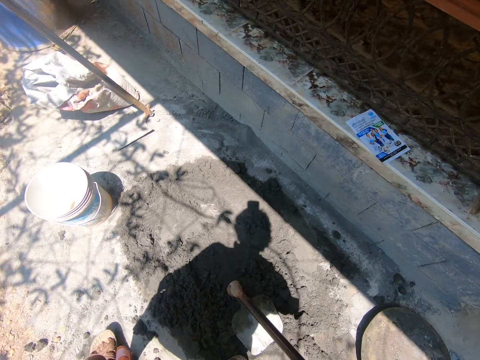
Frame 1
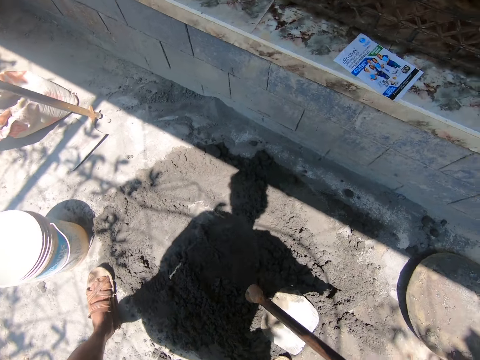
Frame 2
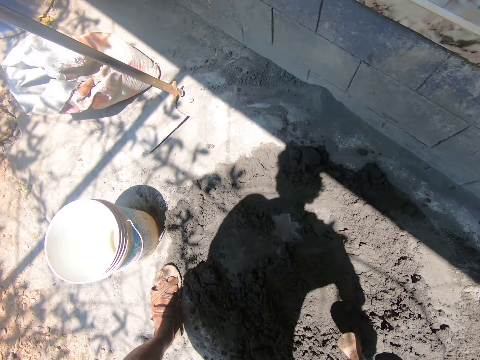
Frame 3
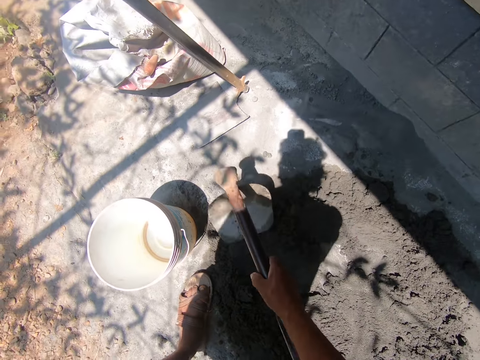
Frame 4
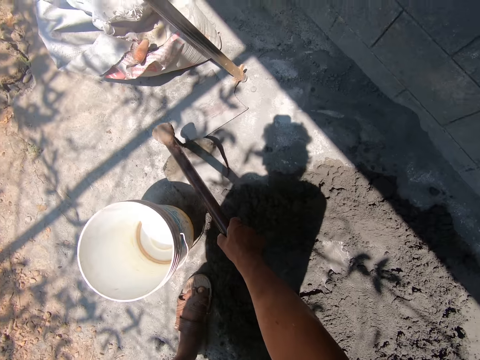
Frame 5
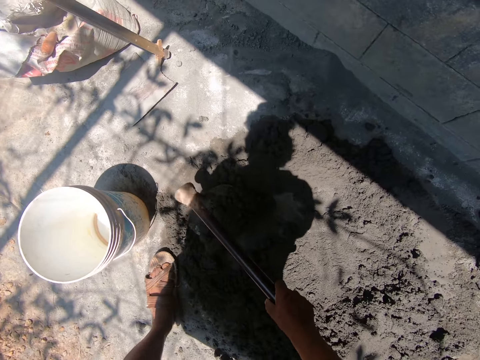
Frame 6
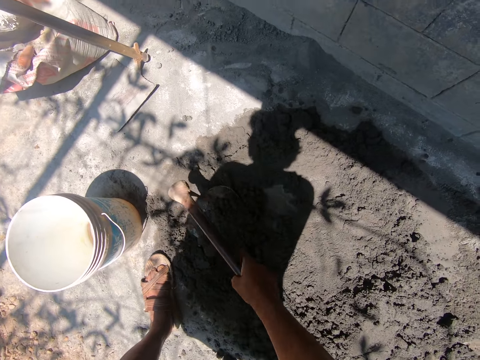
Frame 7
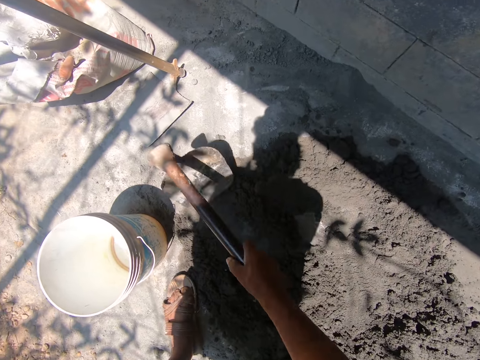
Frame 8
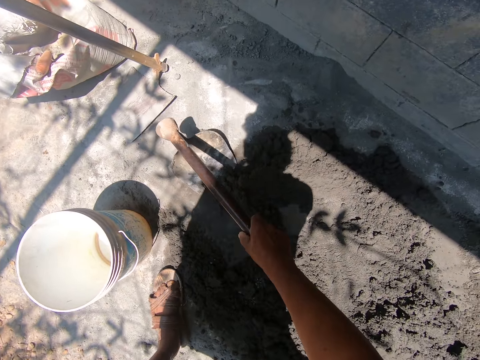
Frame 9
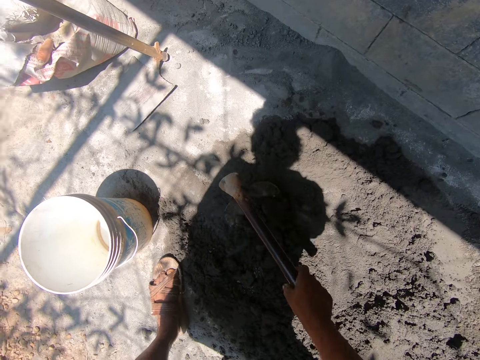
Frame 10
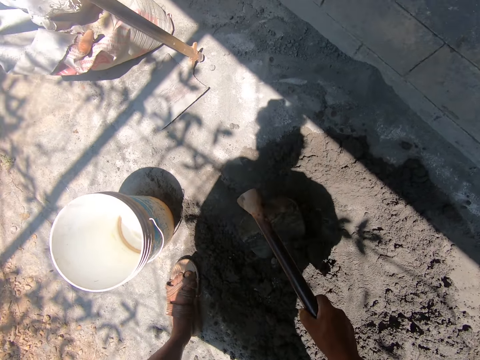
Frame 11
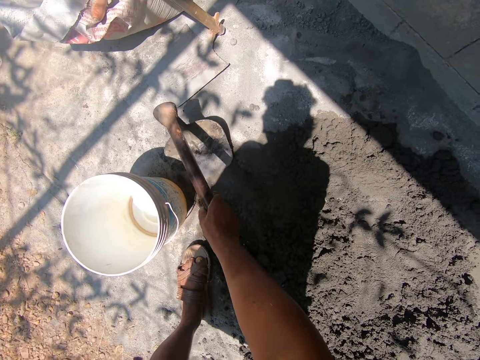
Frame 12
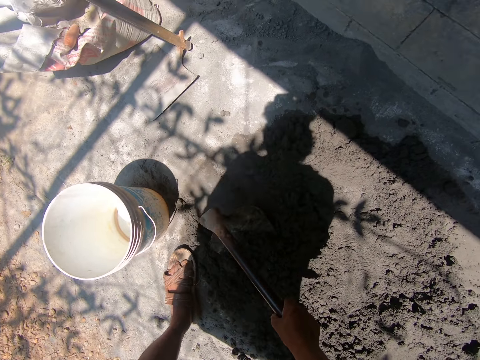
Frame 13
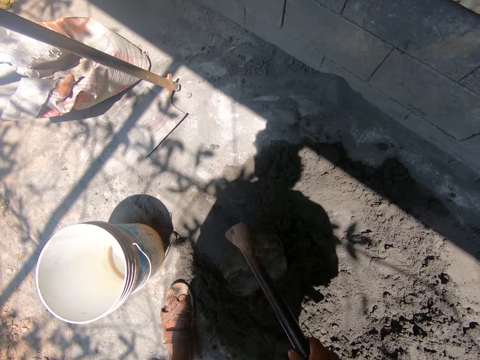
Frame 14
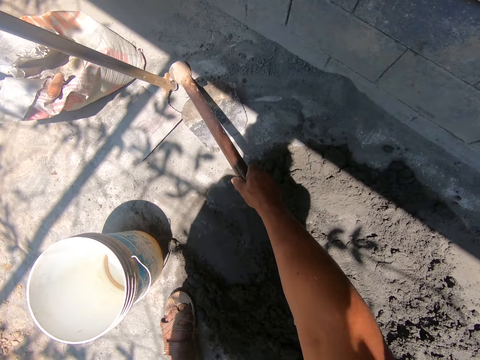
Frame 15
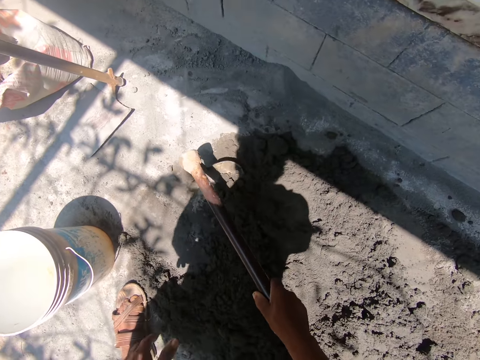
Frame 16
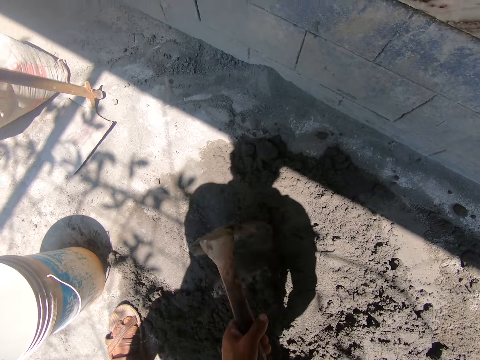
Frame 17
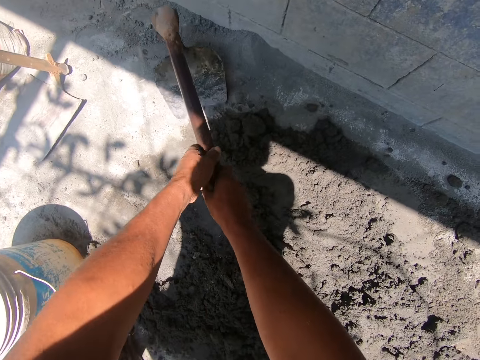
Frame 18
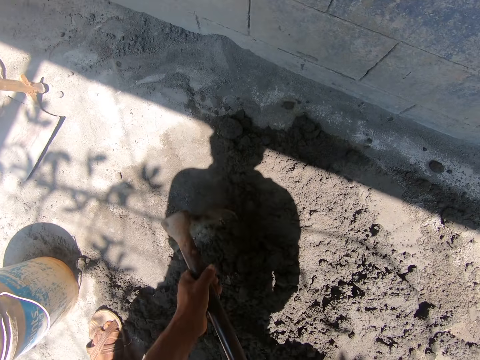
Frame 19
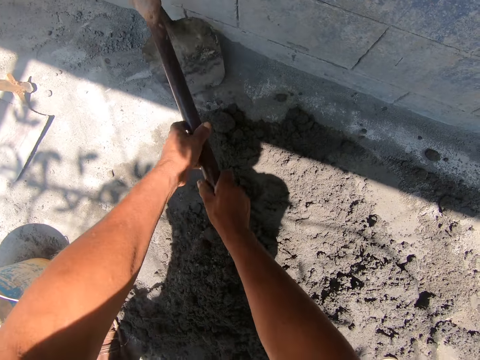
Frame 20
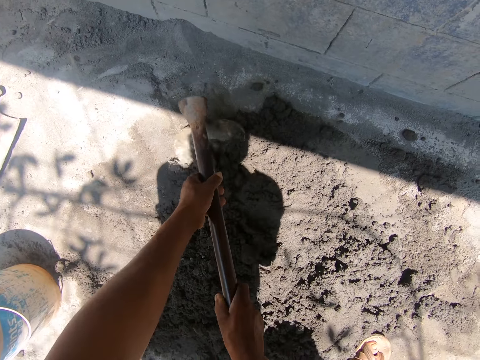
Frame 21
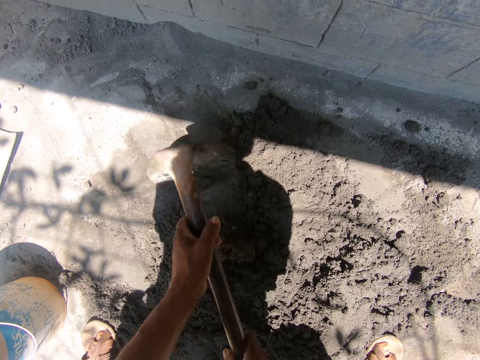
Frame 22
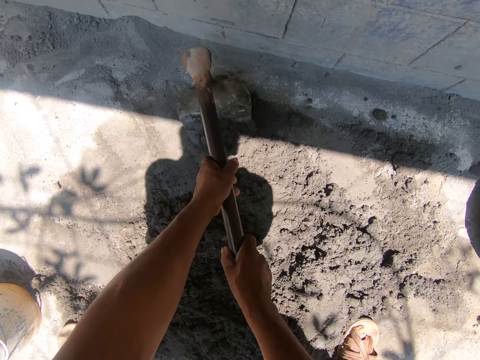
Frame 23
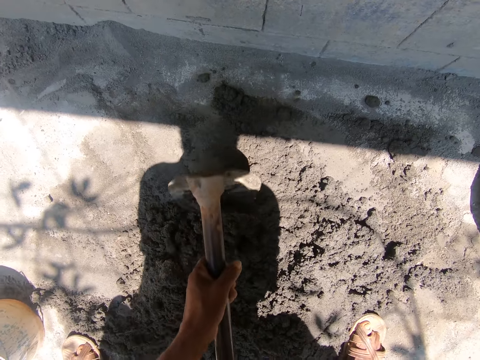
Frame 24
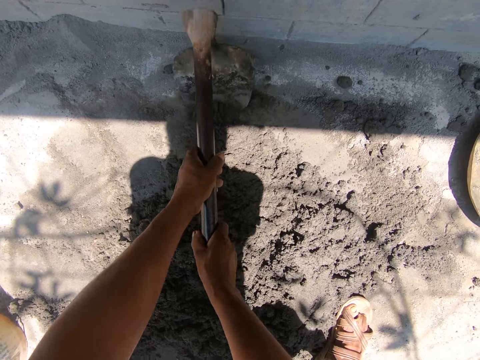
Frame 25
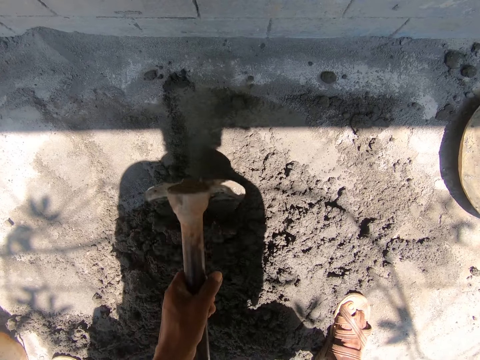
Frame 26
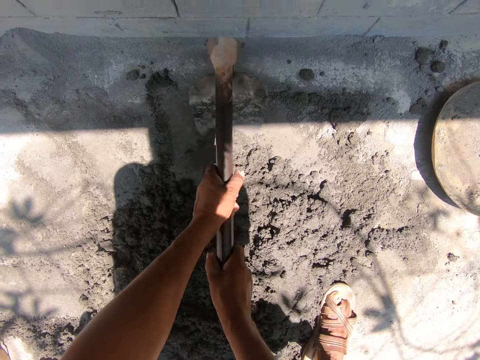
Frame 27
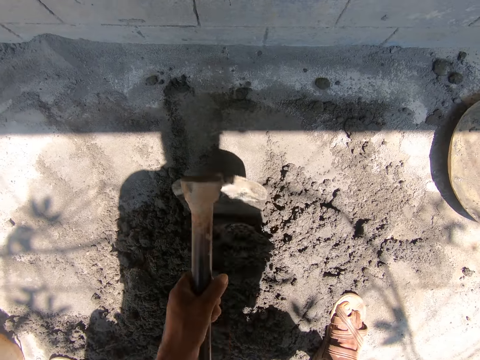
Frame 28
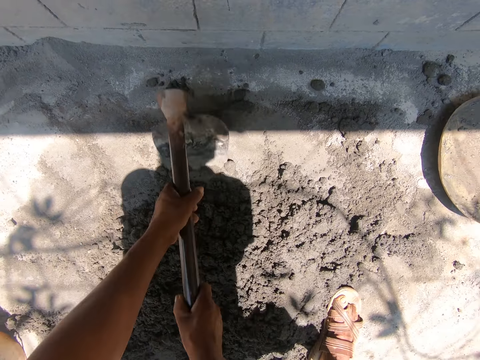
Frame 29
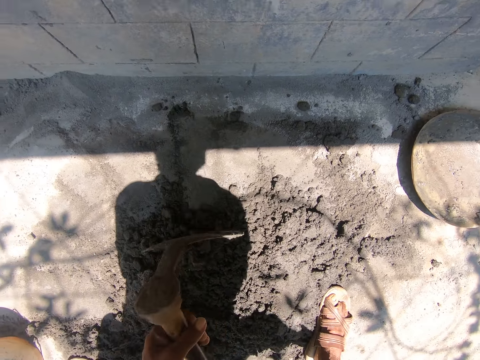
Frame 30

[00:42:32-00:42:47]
The camera wearer moves. He picks up a hoe on the ground with his right hand. He gathers some mortar or cement on the ground with the hoe in his right hand. He pulls the cement with both hands.

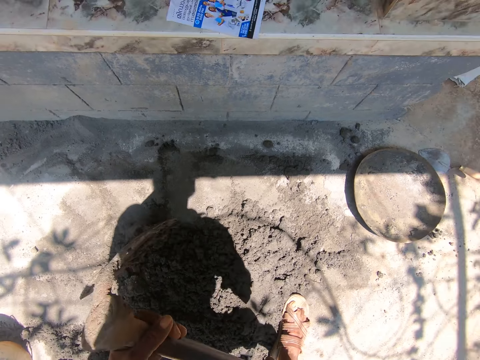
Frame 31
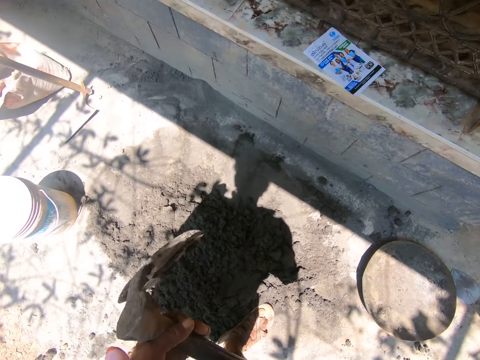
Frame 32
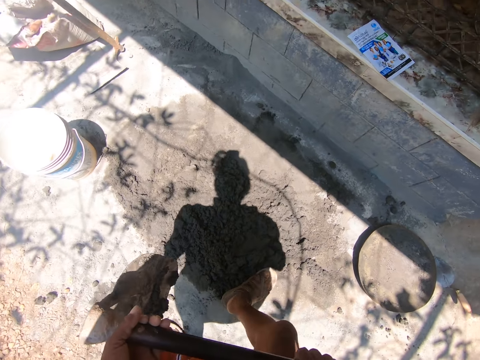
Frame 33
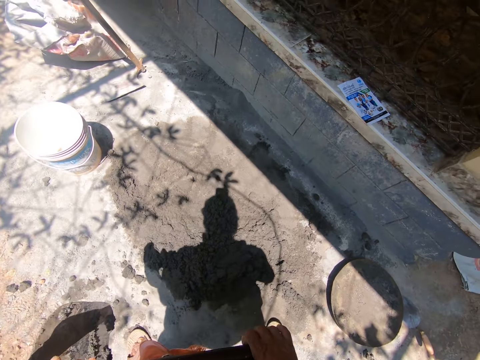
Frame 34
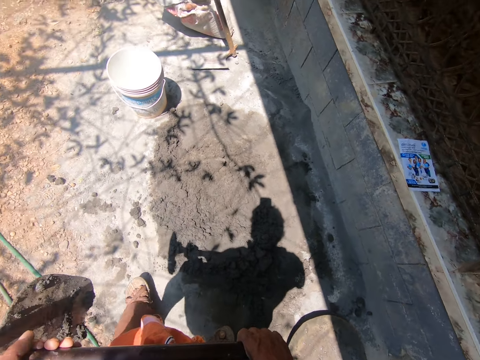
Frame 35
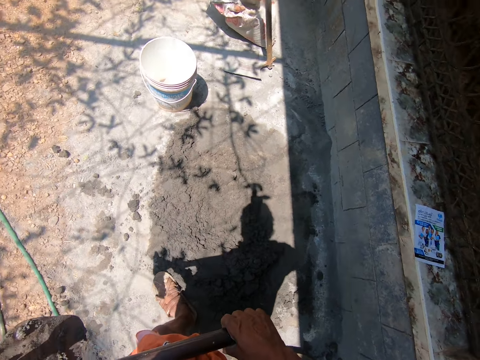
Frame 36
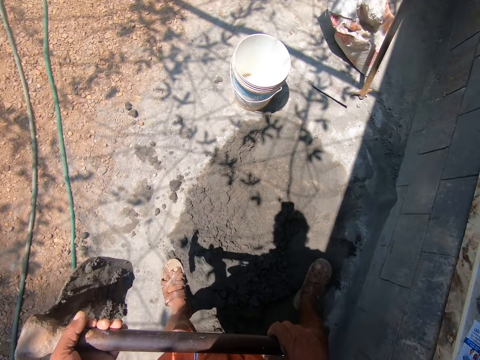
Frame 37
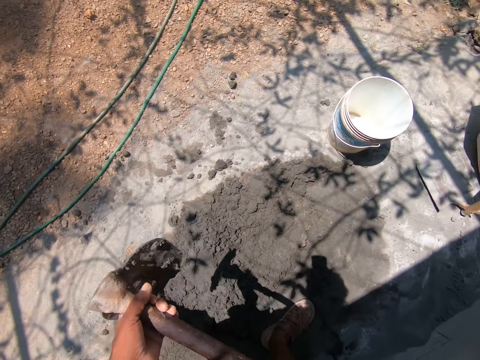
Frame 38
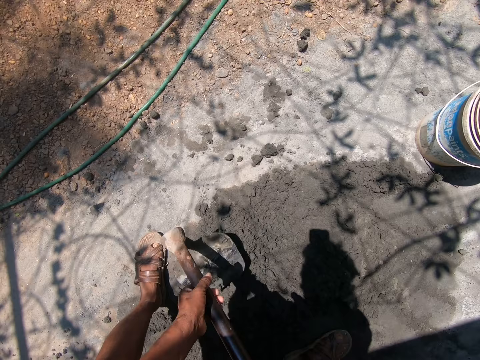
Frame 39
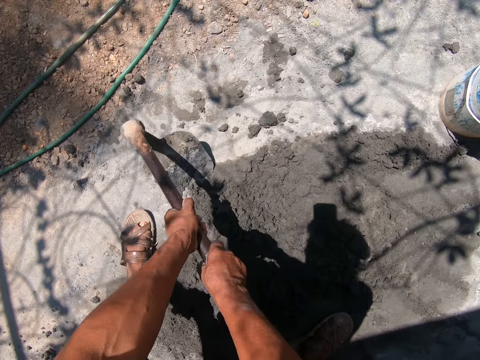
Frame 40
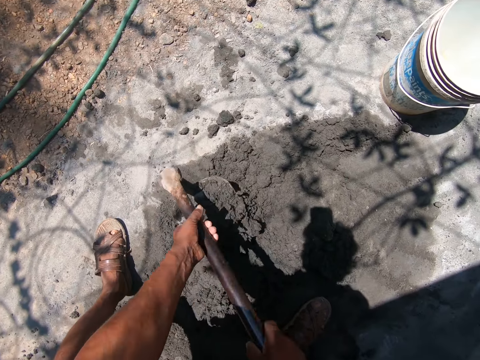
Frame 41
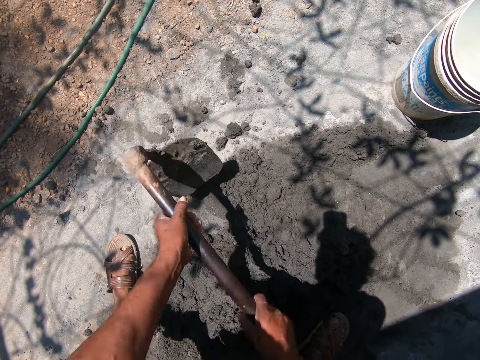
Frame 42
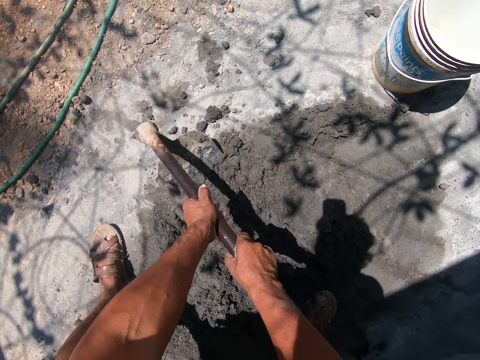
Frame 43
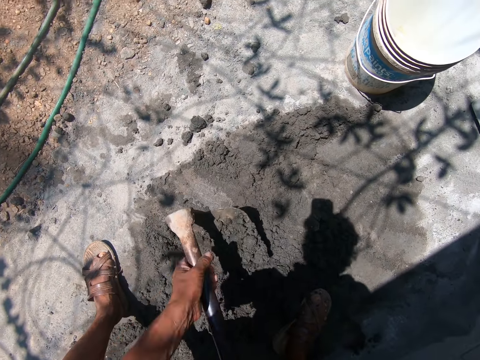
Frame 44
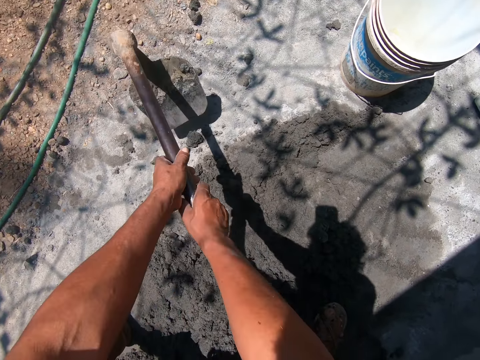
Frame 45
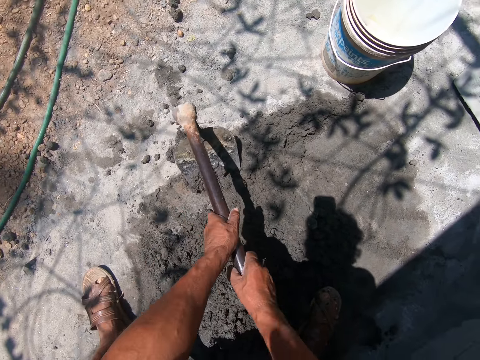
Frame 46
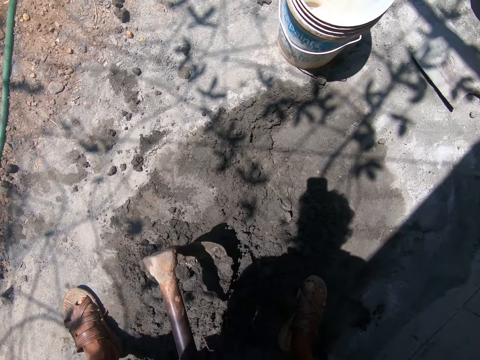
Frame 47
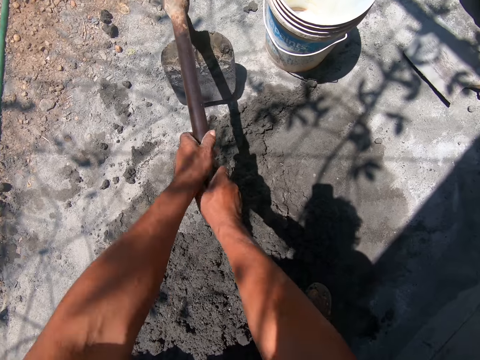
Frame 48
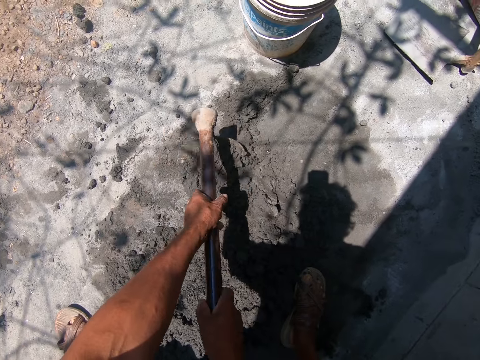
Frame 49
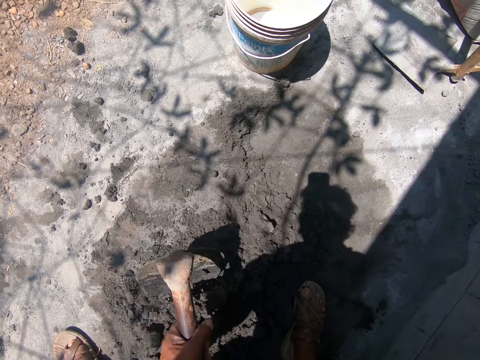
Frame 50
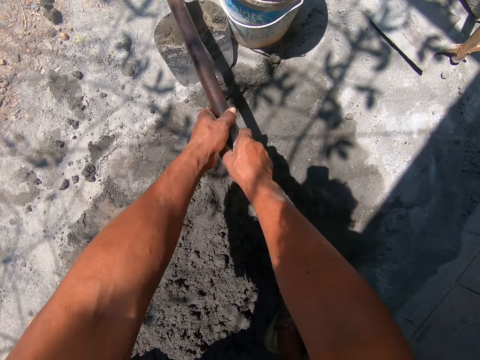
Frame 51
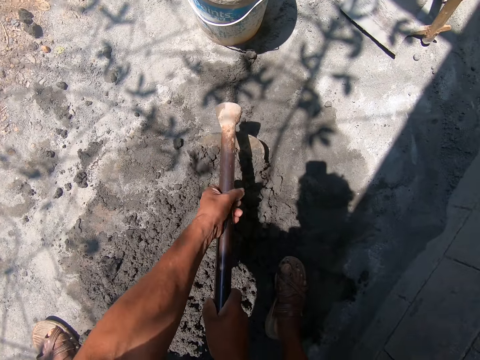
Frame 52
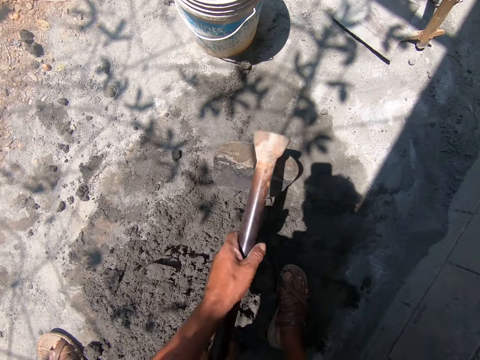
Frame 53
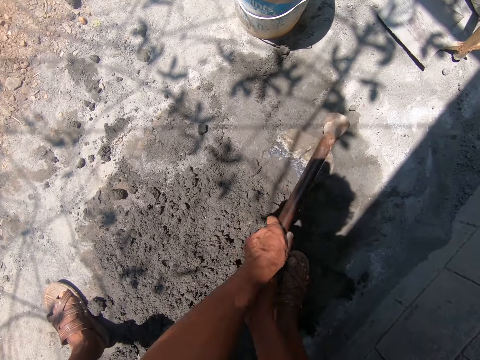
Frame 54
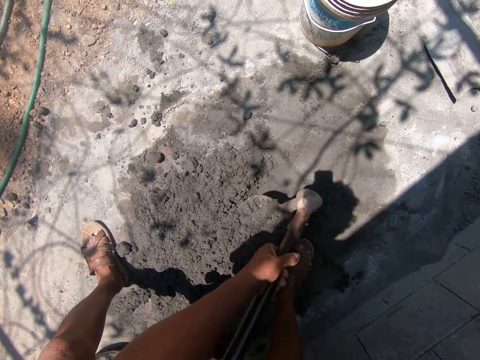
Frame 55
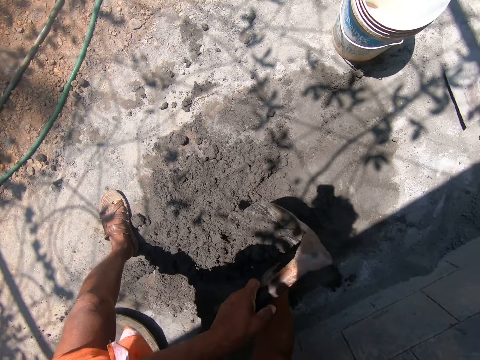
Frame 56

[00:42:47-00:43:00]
The camera wearer gathers some mortar or cement on the ground with the hoe in his right hand. He pulls the cement with both hands.
